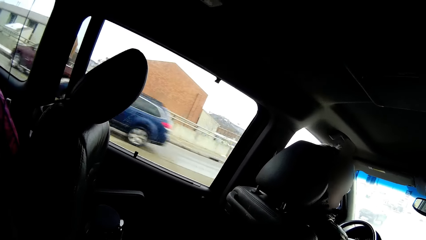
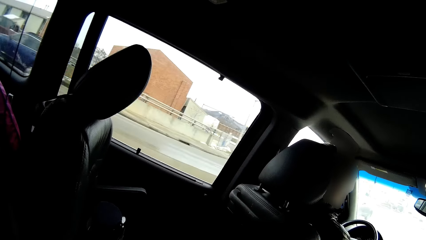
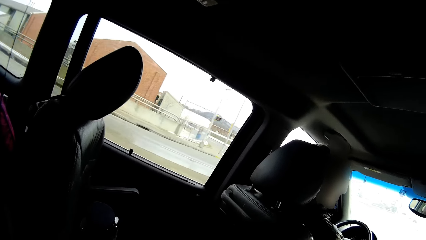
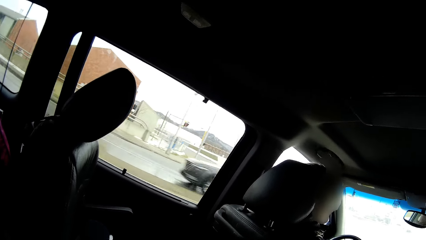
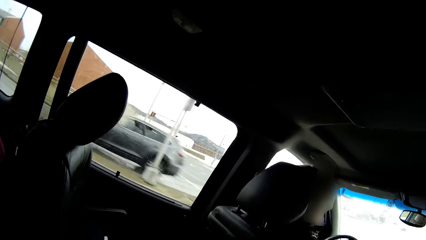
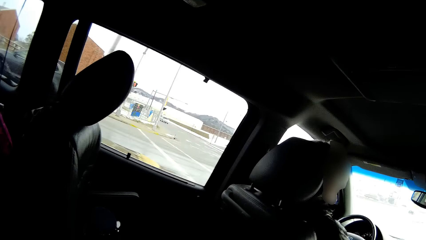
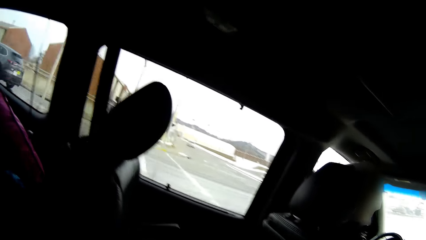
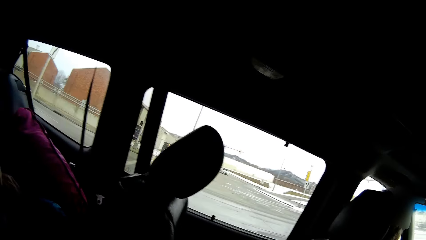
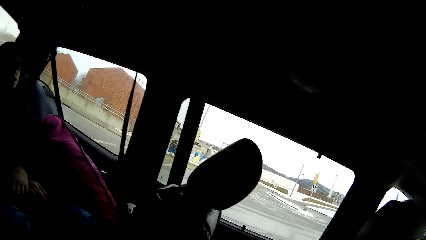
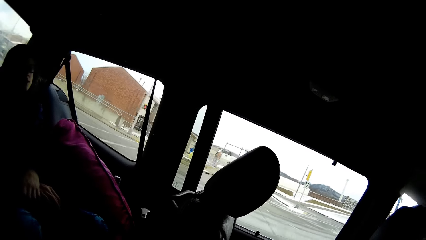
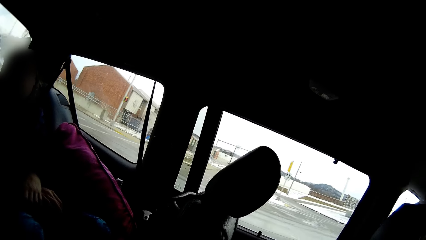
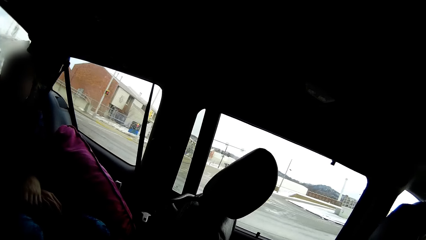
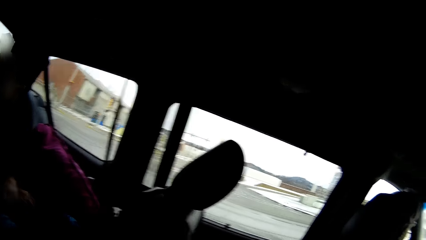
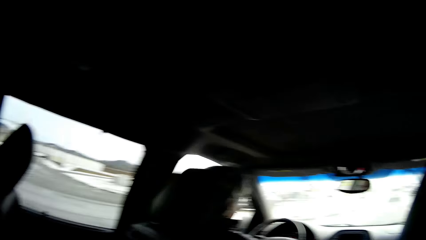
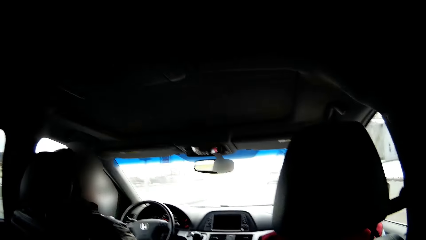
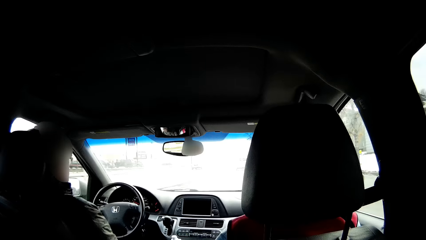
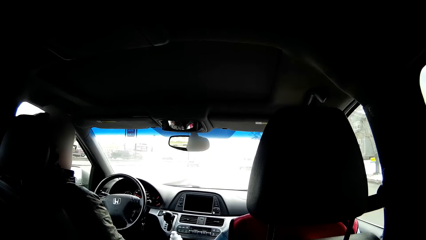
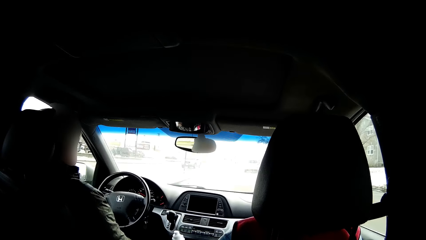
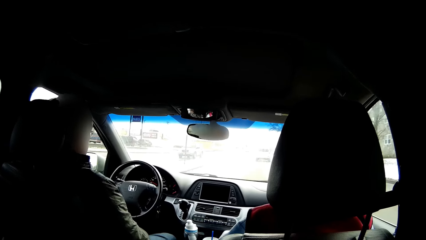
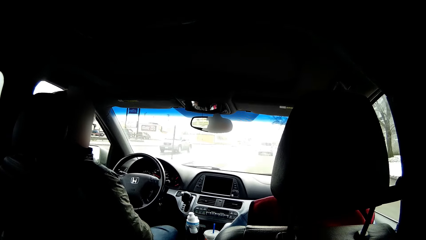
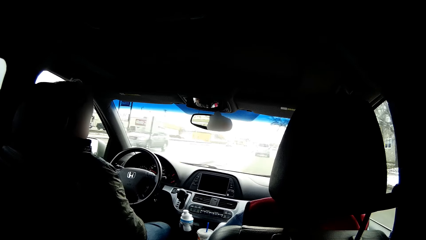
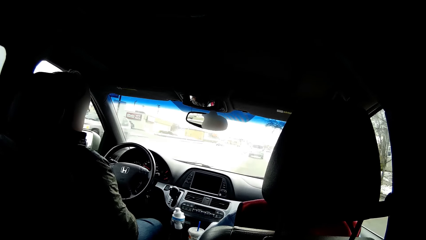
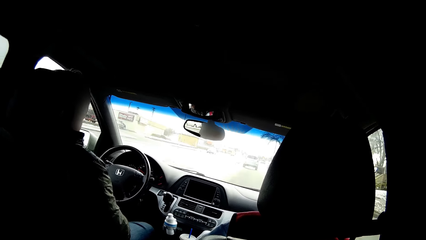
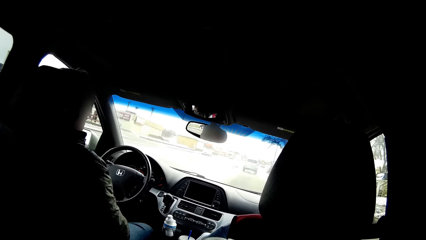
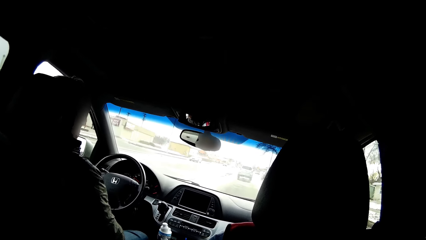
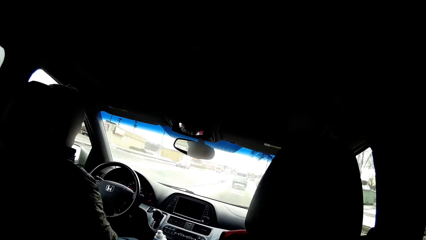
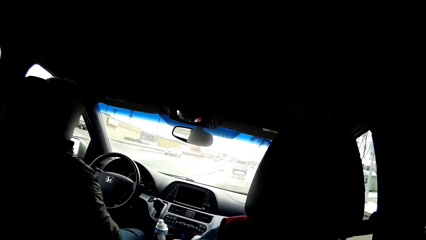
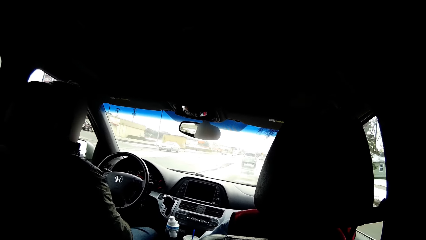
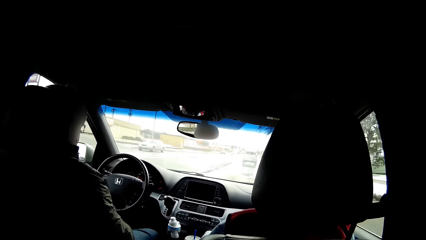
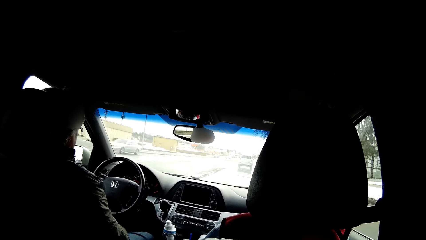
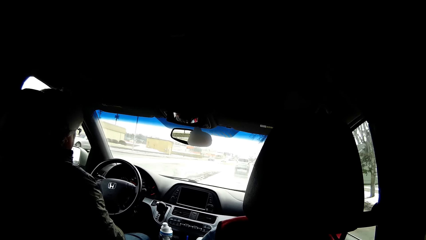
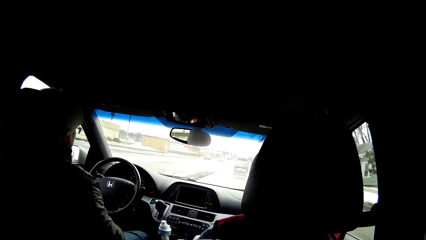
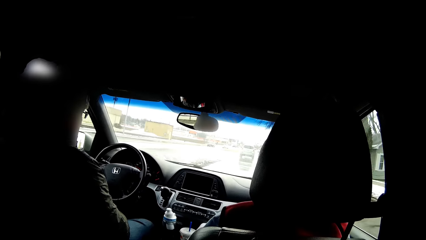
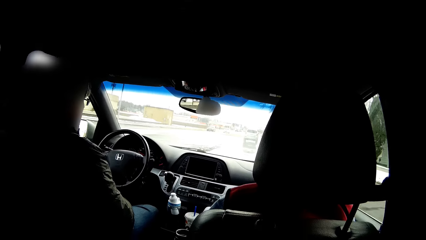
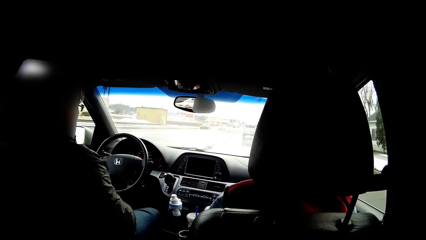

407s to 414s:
A person sits in the car.
